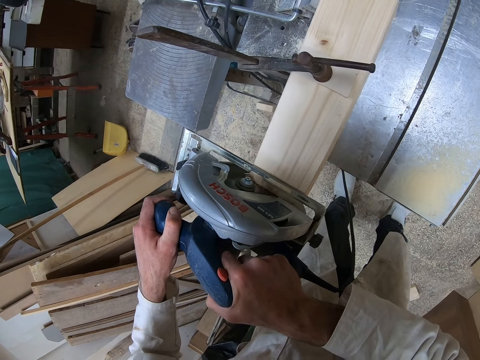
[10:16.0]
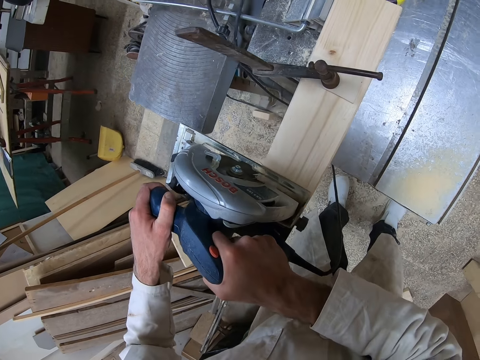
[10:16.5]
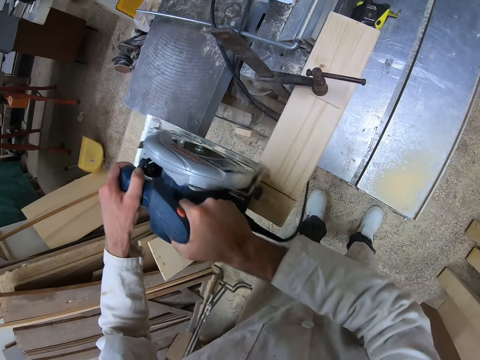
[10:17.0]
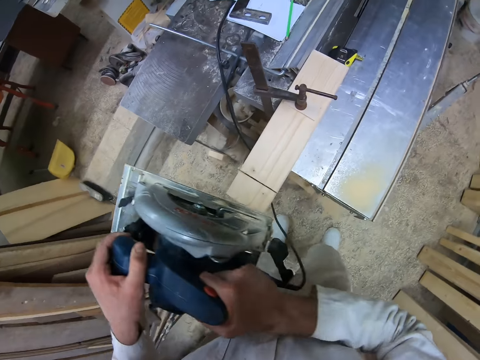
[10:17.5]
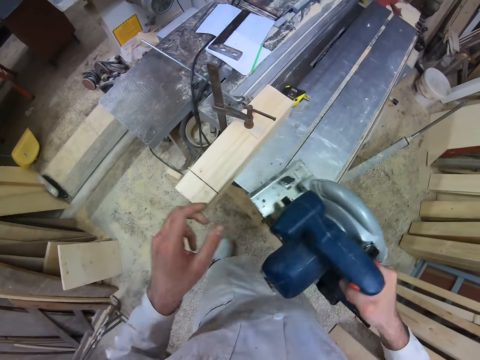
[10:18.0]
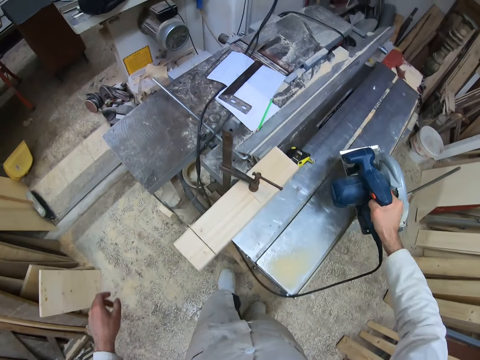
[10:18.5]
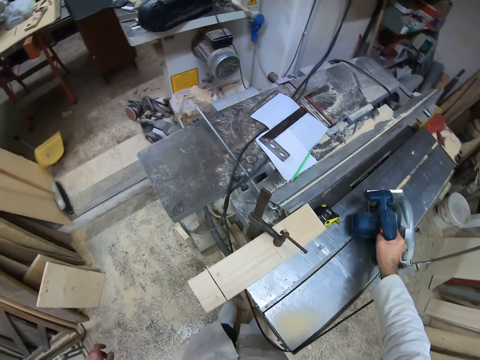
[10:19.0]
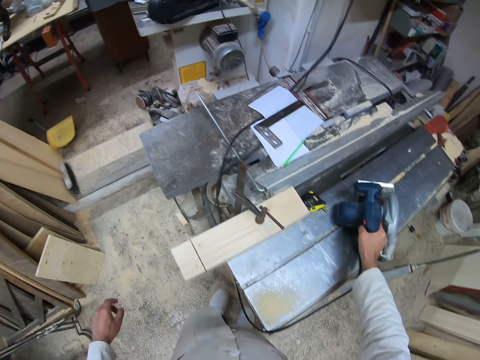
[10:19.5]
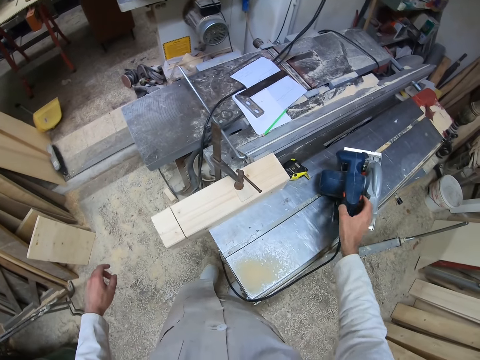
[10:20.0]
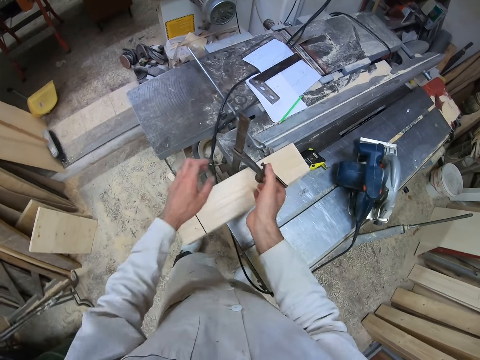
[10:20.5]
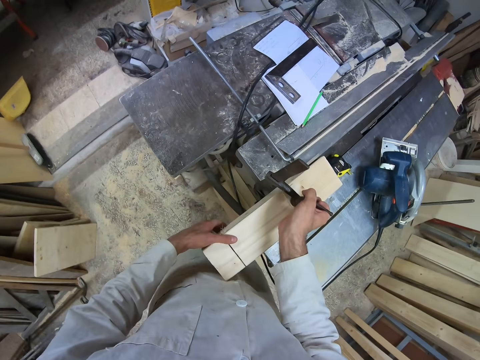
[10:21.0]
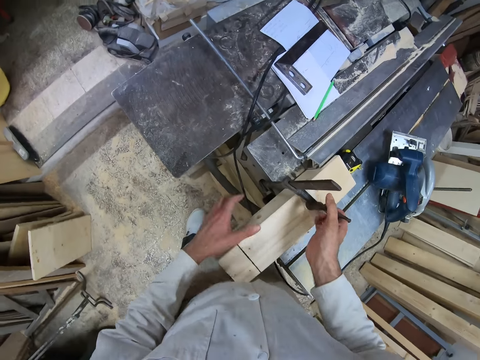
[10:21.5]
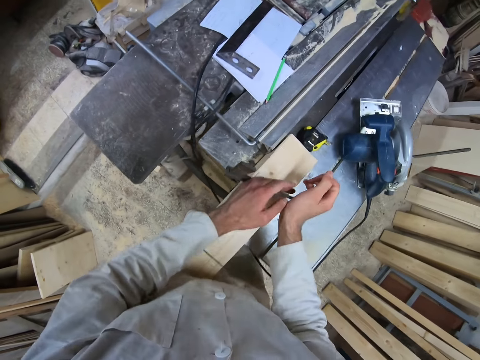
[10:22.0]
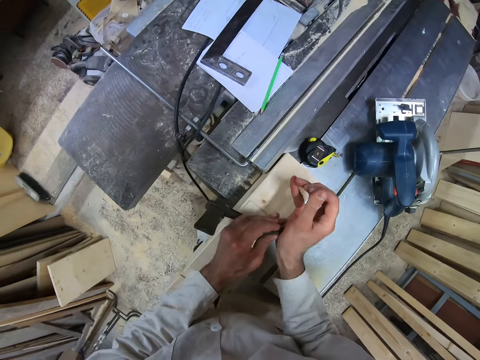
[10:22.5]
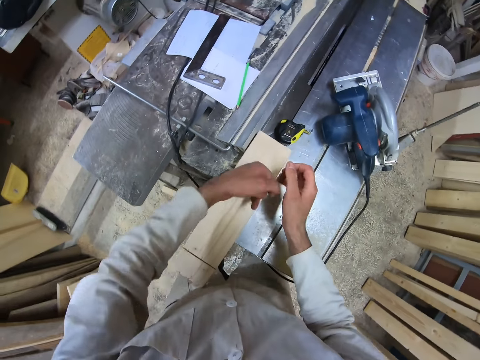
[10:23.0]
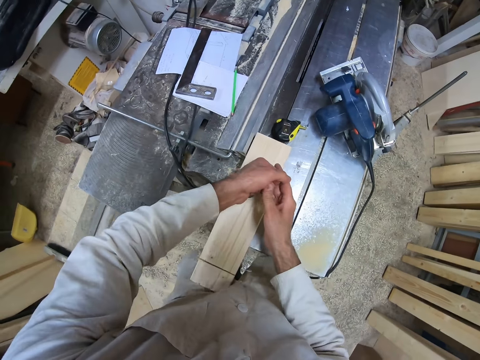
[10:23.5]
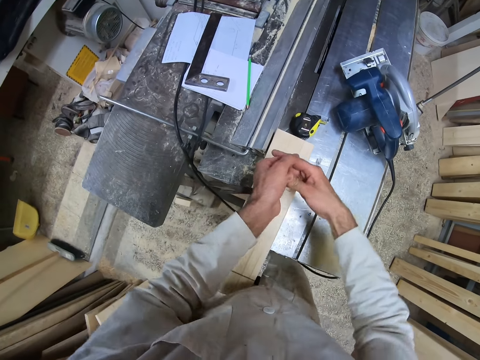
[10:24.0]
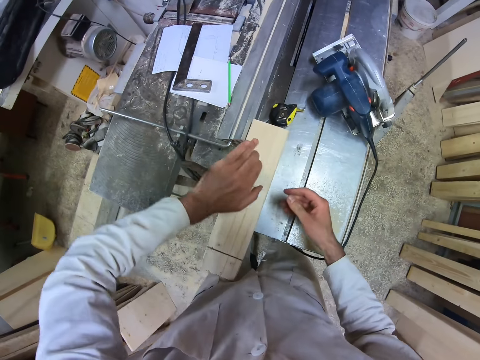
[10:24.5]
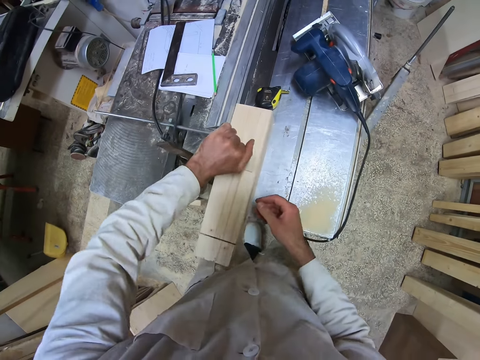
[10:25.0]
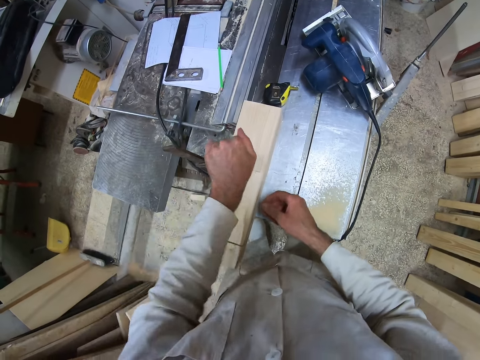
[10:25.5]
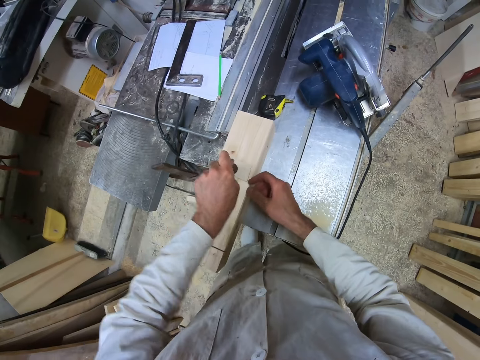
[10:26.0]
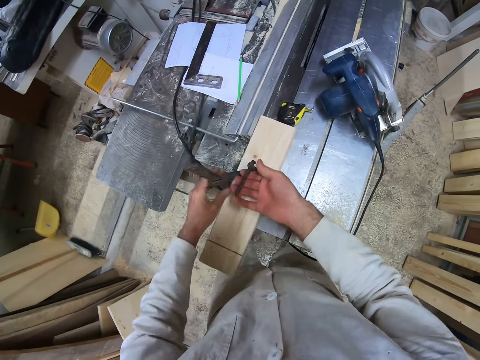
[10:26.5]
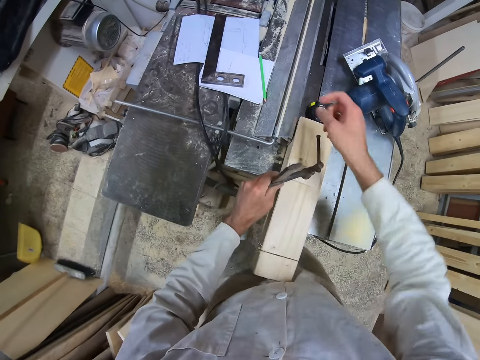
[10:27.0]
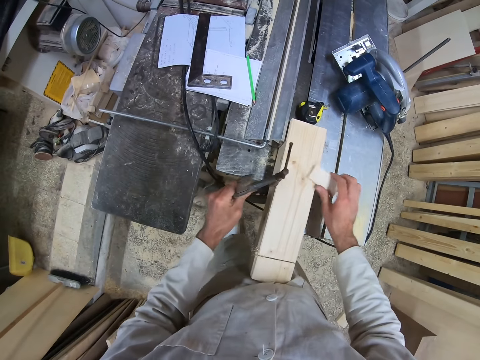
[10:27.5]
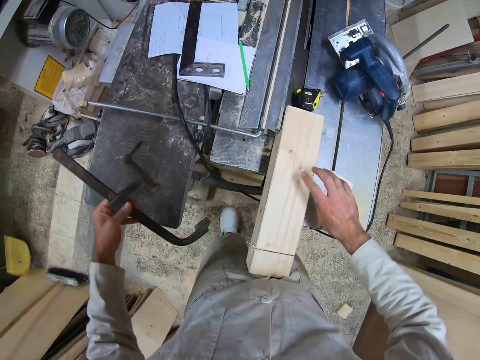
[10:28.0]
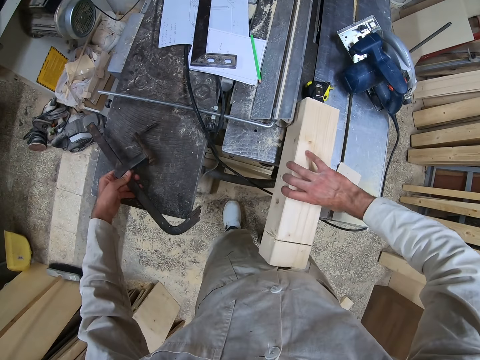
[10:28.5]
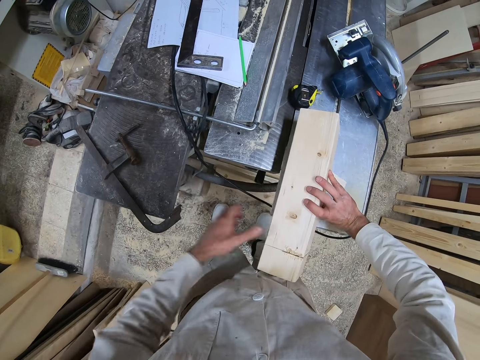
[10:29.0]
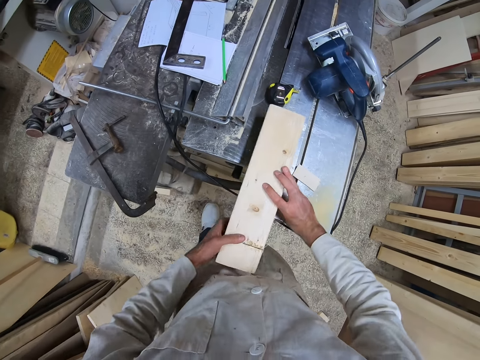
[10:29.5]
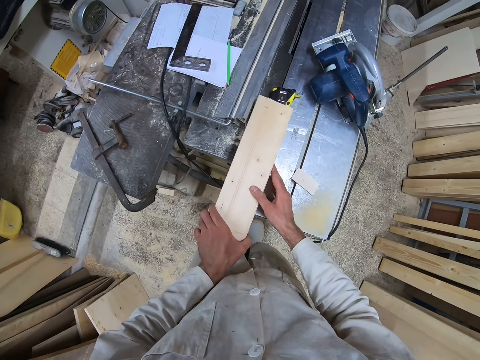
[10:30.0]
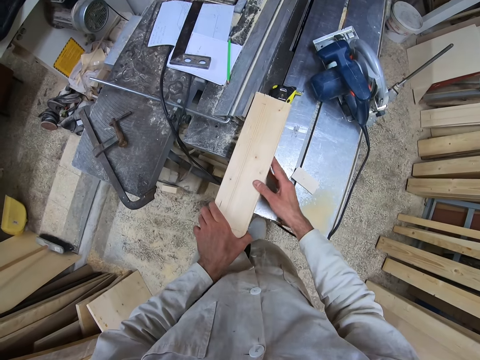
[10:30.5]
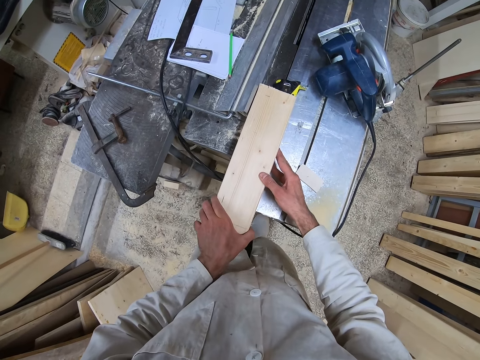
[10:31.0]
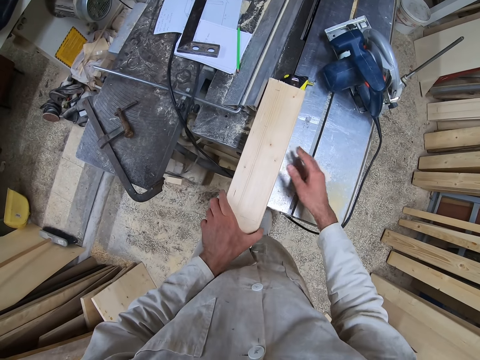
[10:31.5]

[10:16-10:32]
The camera wearer removes the circular saw from the piece of wood with both hands. He places the circular saw on the workshop table with his right hand. He holds the wood clamp. He detaches the wood clamp from the piece of wood on the workshop table with both hands. He removes the card from the piece of wood with his right hand. He removes the wood clamp from the wood. He places the smaller wood on the table. He turns the piece of wood with his right hand. He places the wood clamp on the workshop table with his left hand. He turns the piece of wood with both hands.

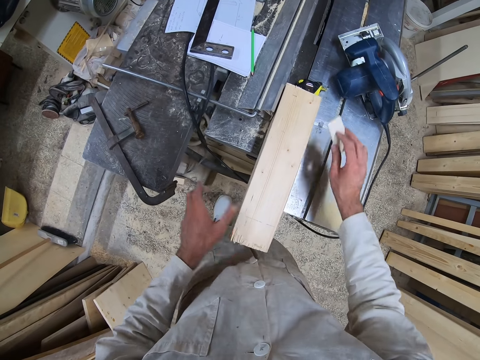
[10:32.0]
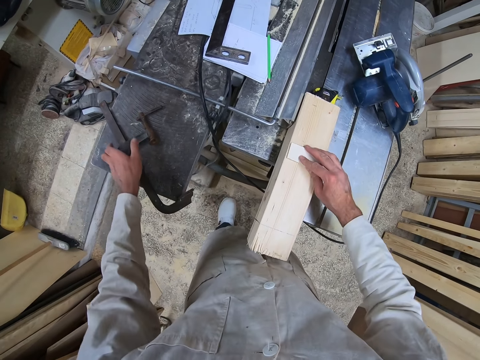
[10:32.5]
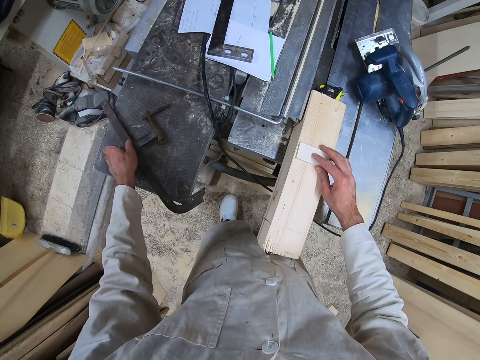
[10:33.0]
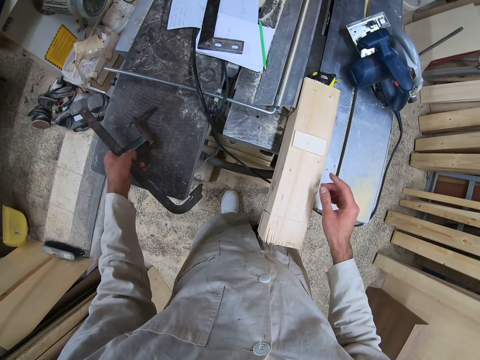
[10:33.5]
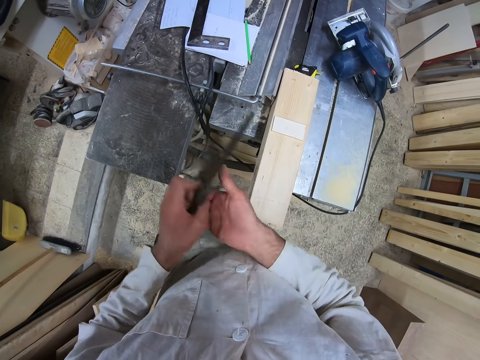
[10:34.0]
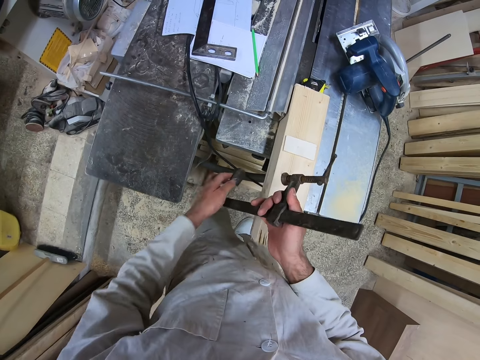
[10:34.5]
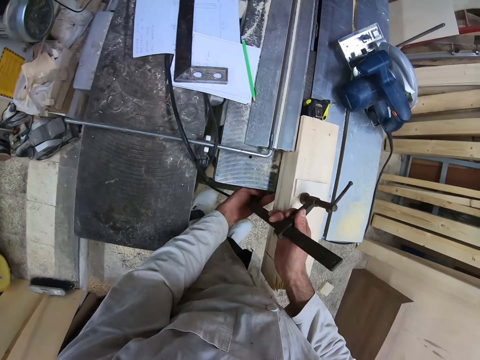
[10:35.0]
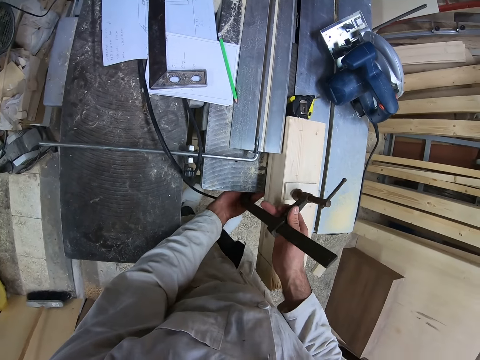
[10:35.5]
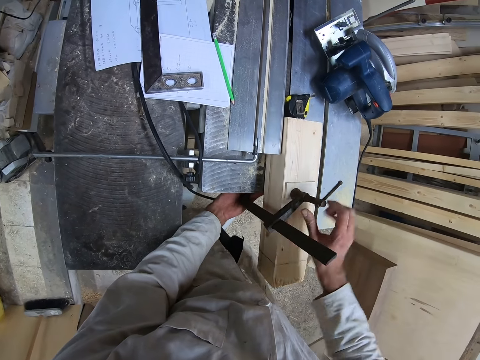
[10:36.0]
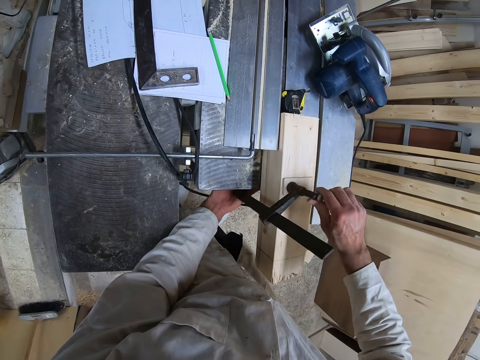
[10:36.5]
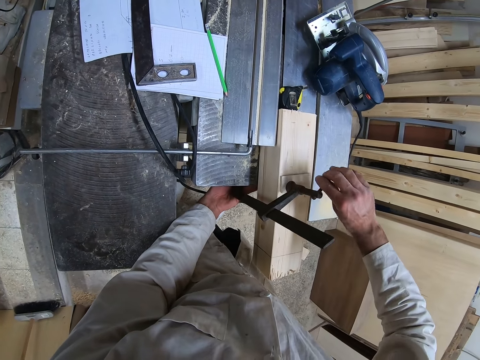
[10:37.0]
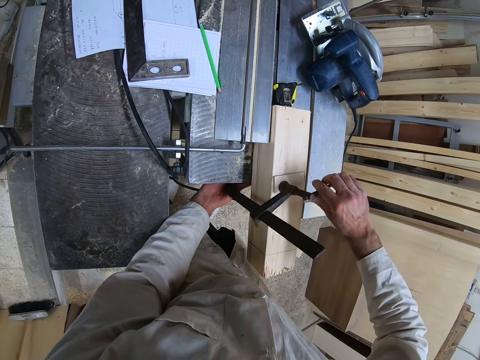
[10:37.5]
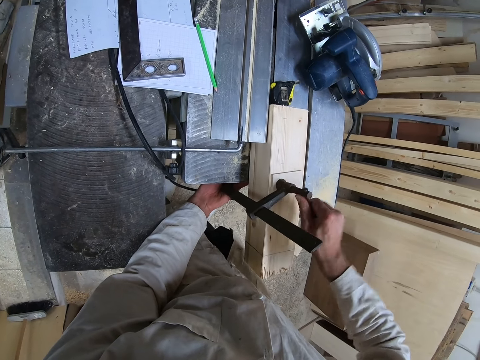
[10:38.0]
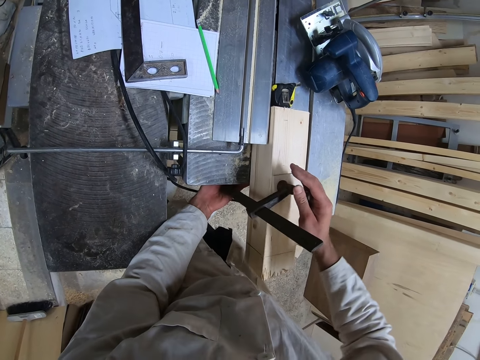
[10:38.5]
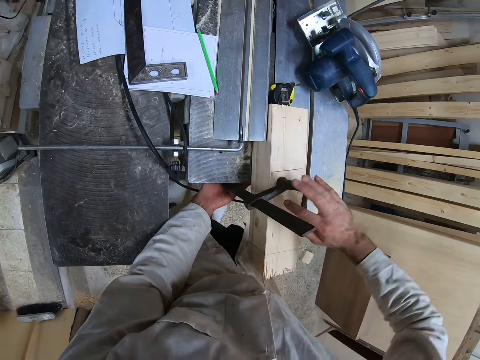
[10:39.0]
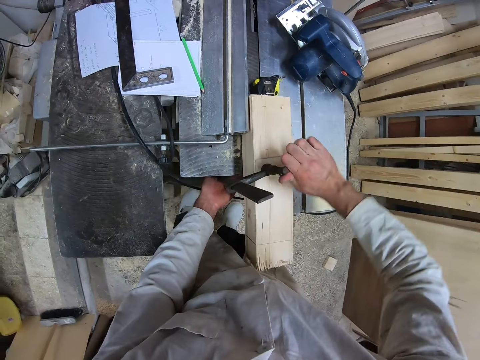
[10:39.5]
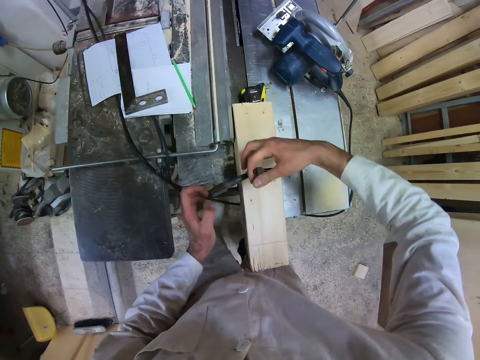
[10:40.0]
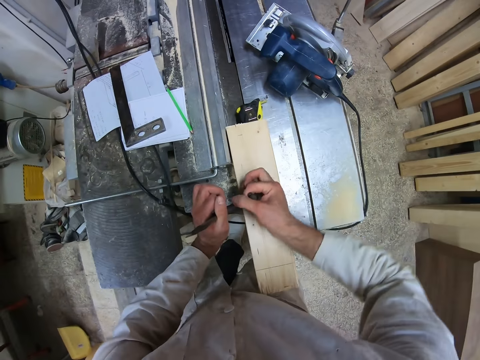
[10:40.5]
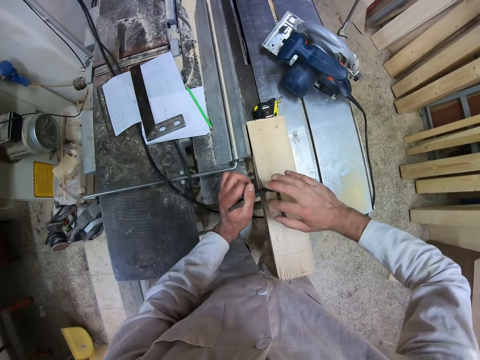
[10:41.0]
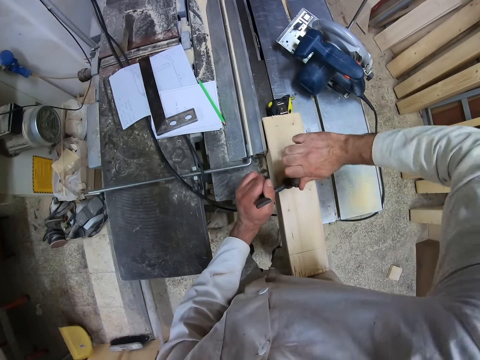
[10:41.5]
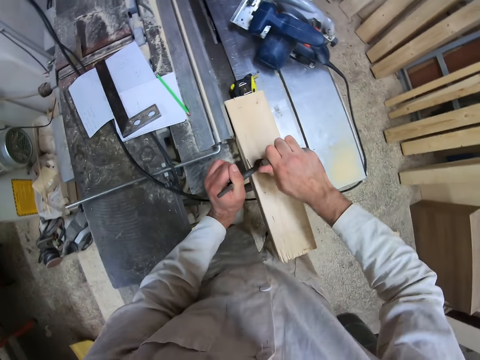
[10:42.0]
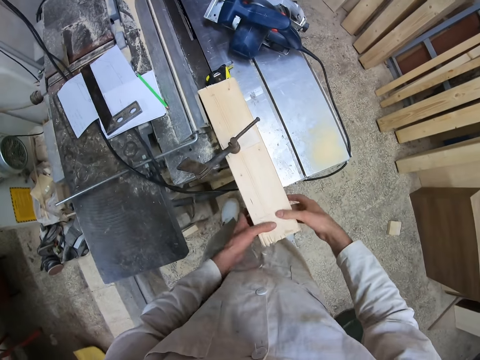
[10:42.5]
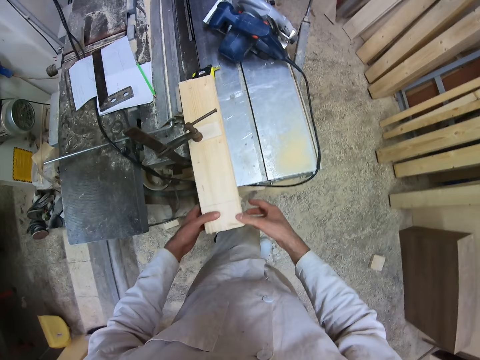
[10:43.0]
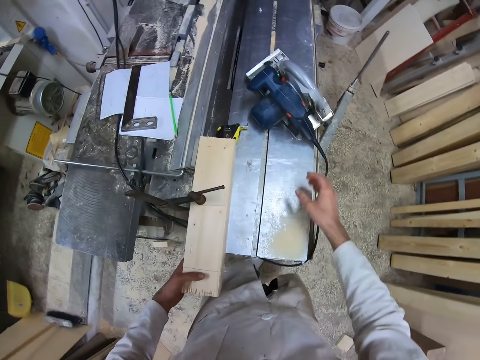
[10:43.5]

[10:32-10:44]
The camera wearer picks up the card from the workshop table with his right hand. He places the card on the piece of wood with his right hand. He picks up the wood clamp from the workshop table with his left hand. He attaches the wood clamp to the workshop table with both hands. He places the wood clamp on the wood. He attaches the wood clamp to the piece of wood on the workshop table with both hands. He adjusts the wood clamp. He stops adjusting the wood clamp. He holds the wood.
